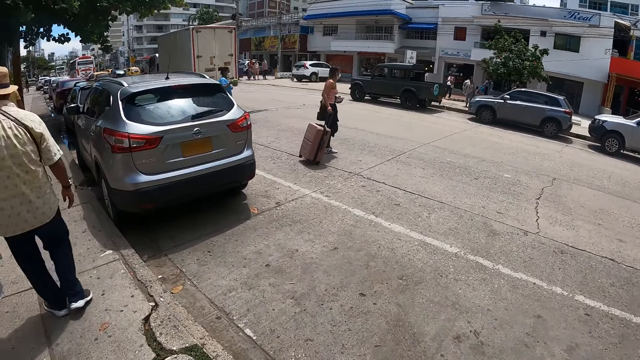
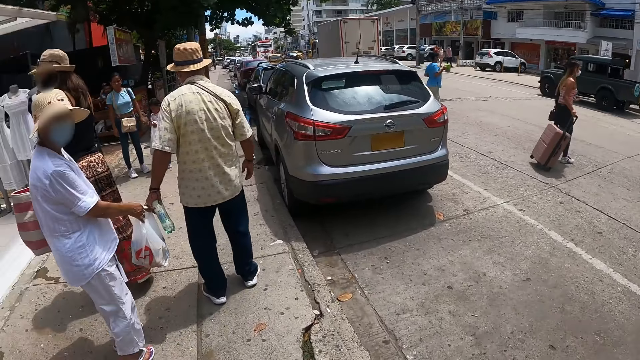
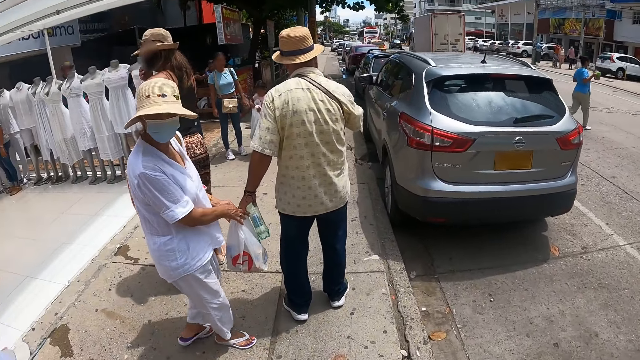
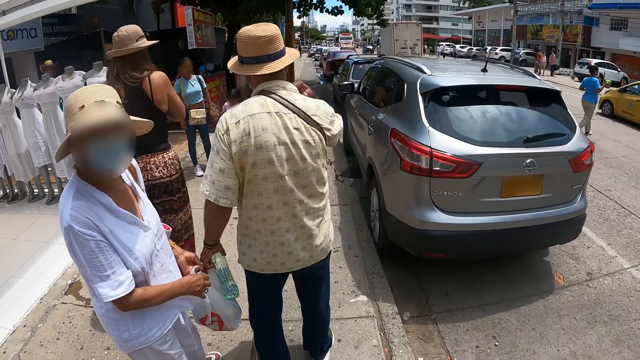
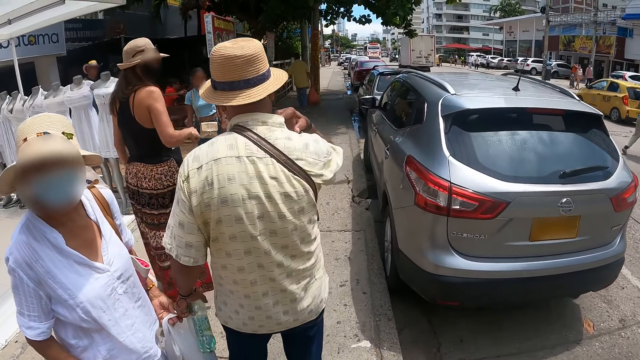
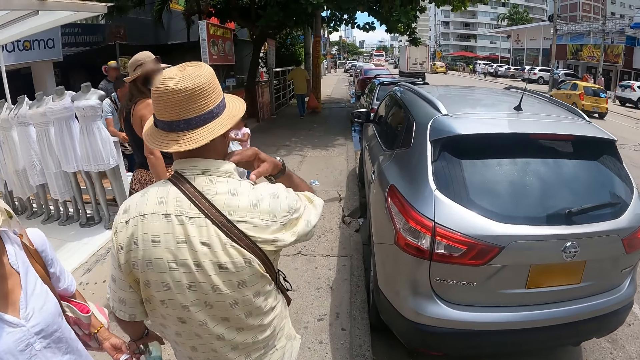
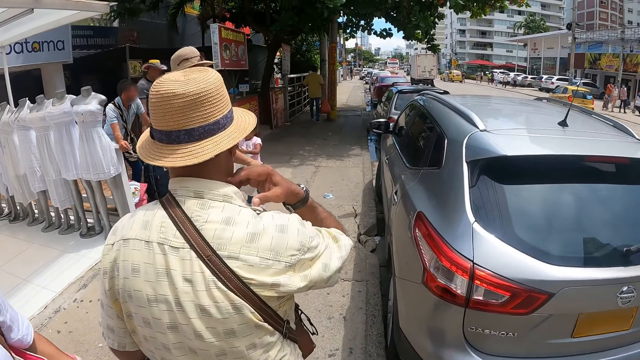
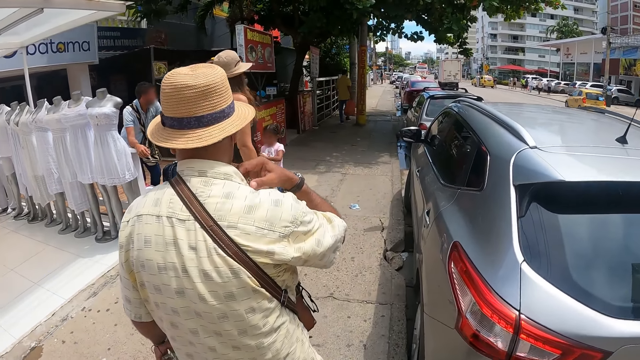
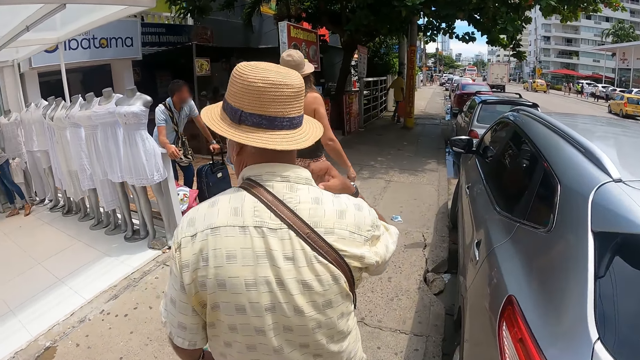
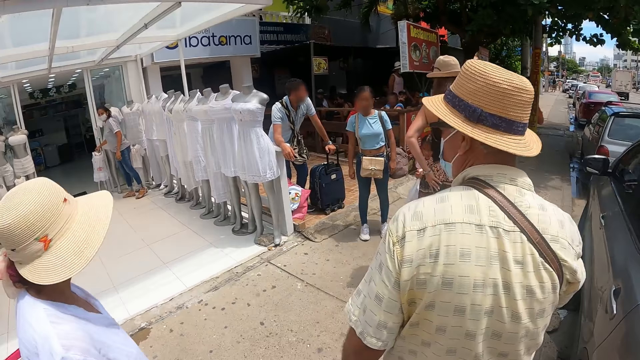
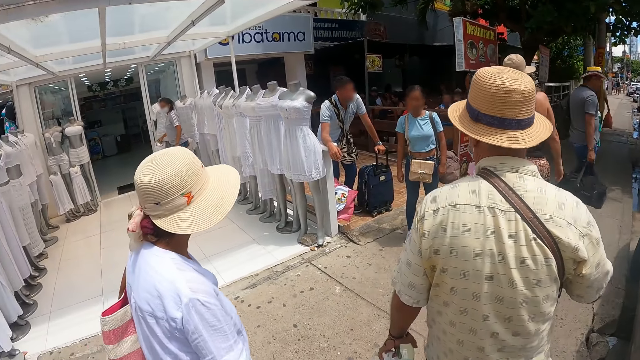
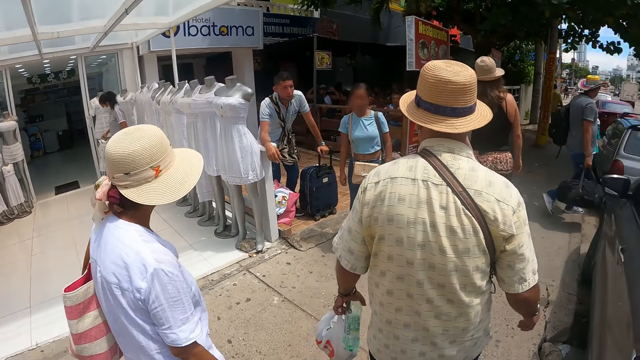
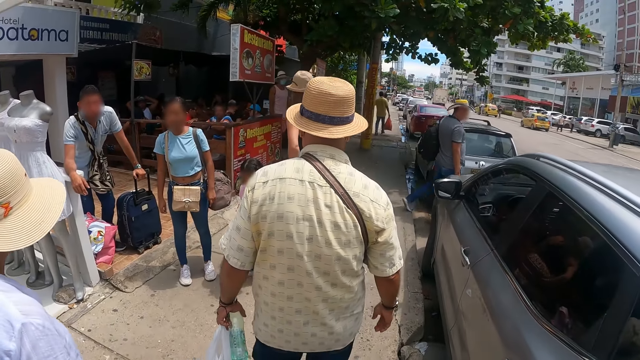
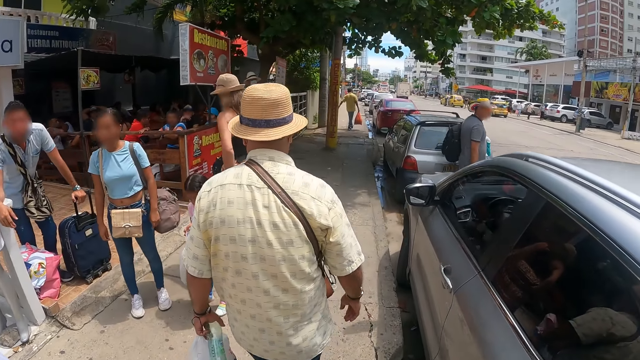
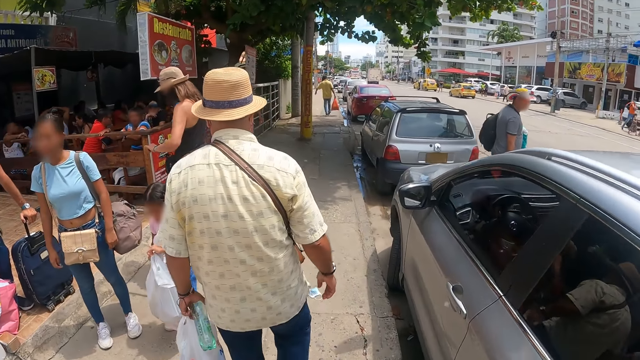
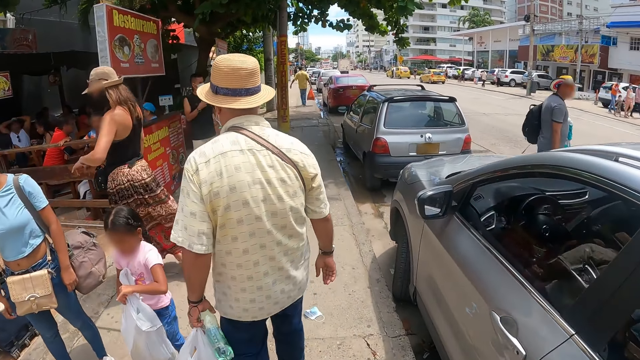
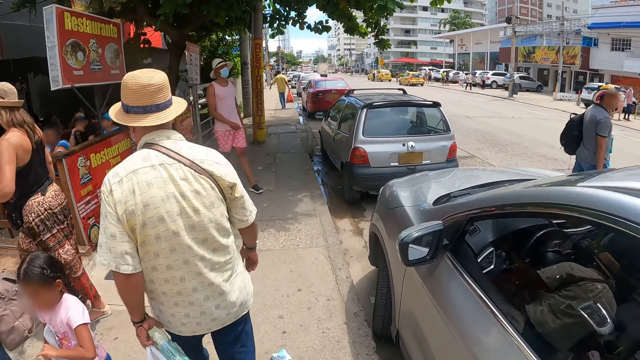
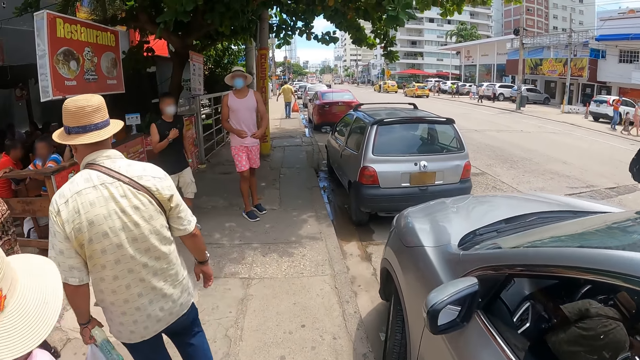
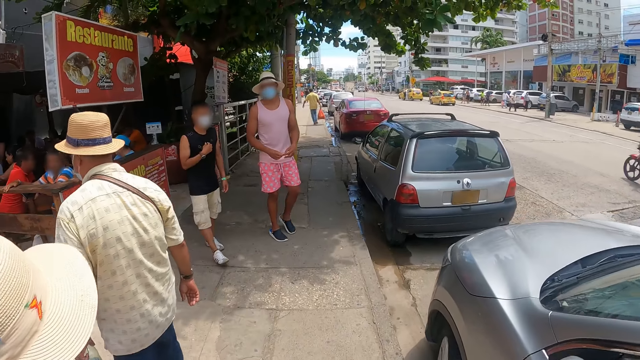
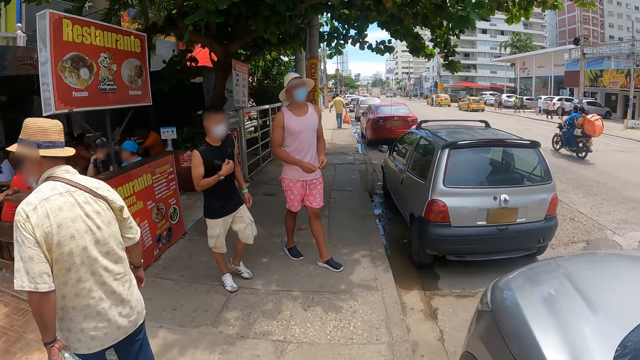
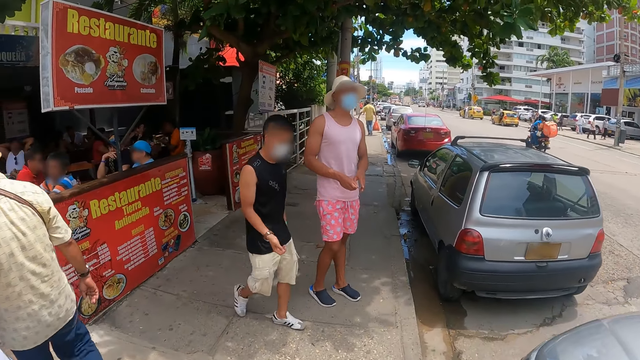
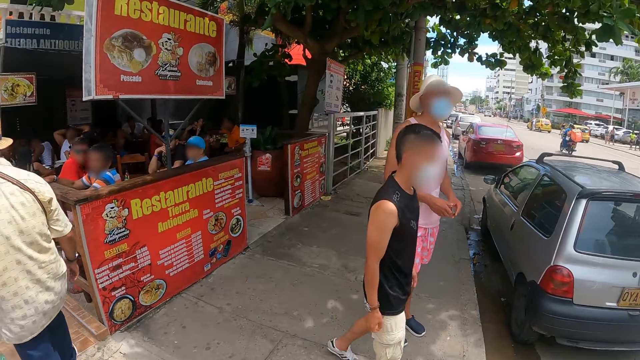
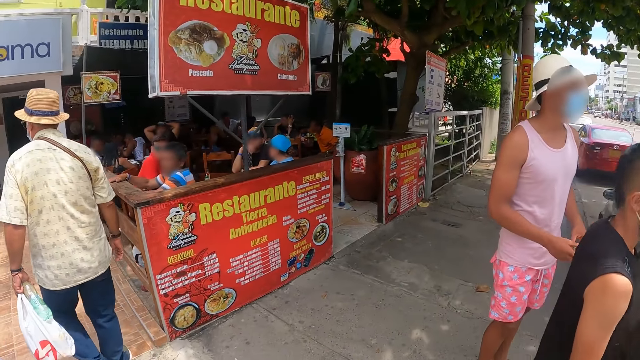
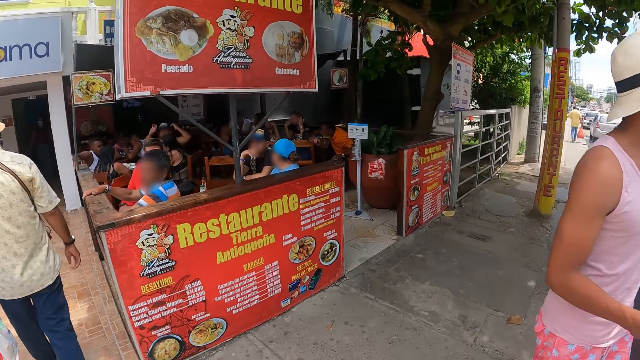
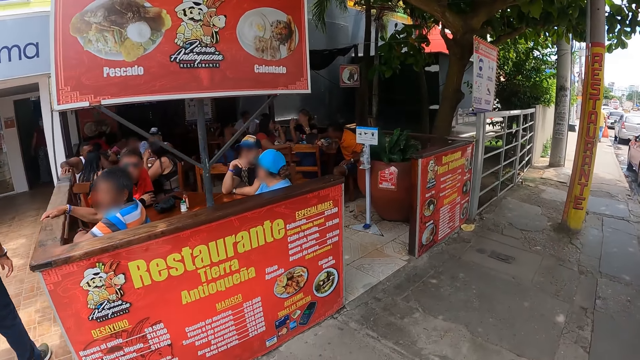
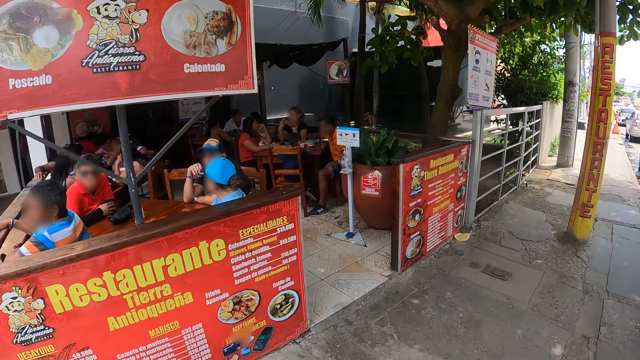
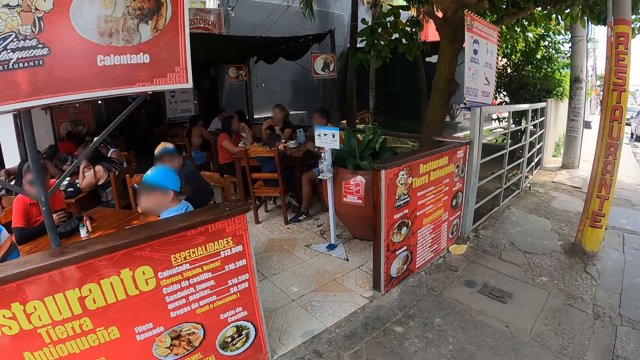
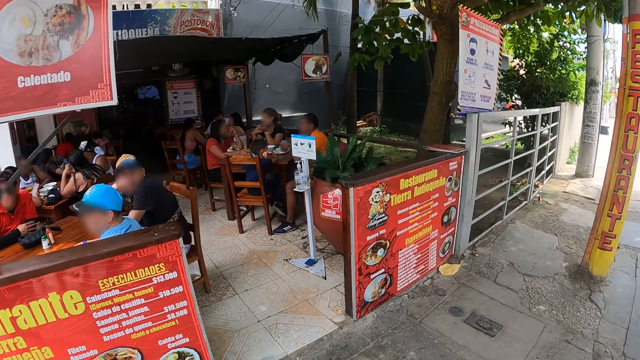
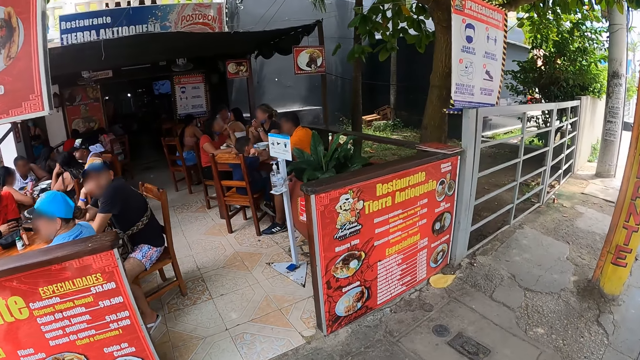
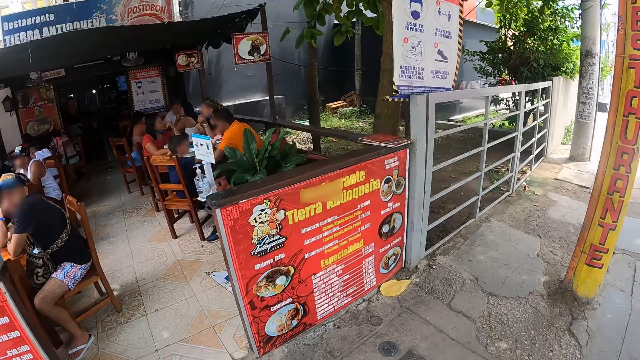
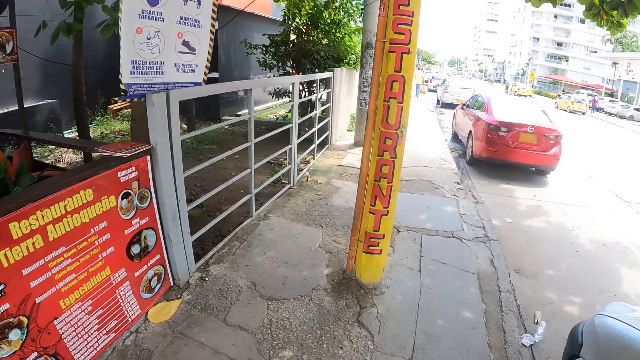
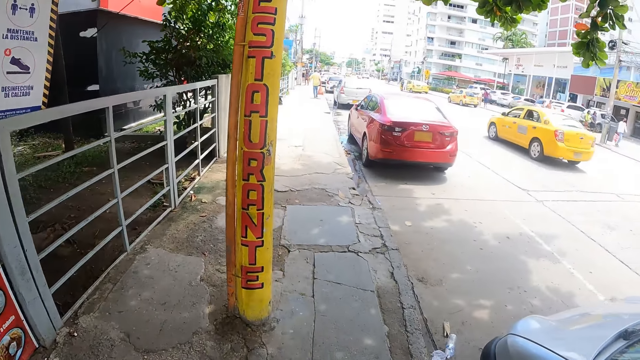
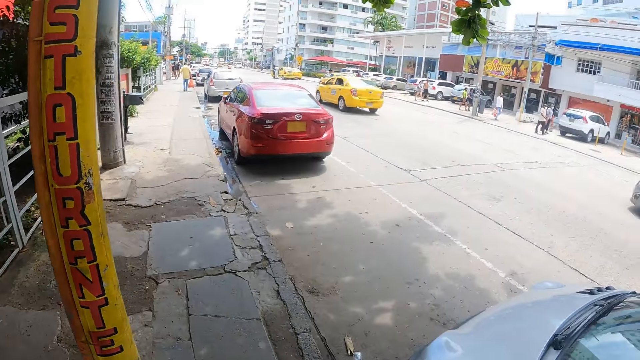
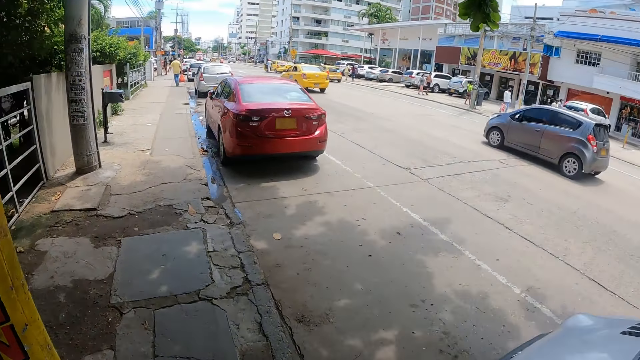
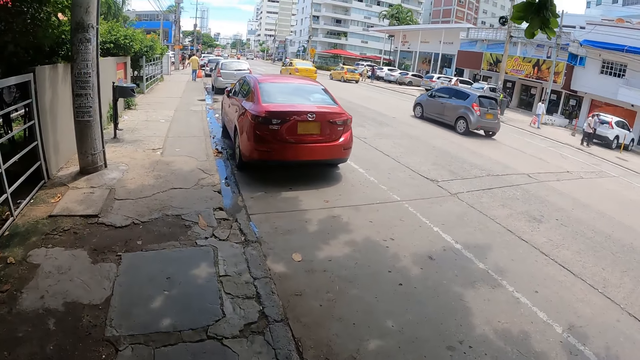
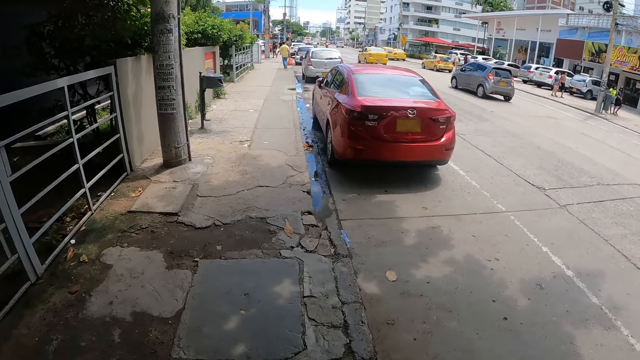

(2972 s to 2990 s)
The camera wearer looks forward. They look around. They look forward. They look aside.

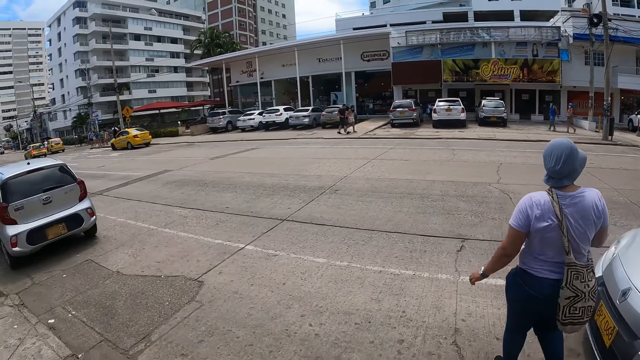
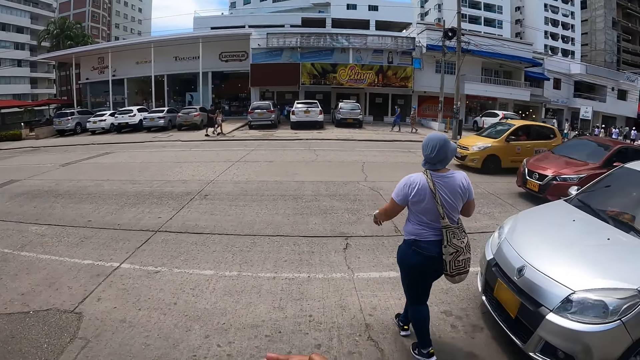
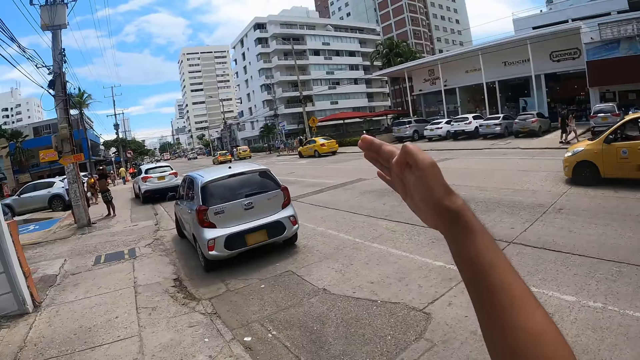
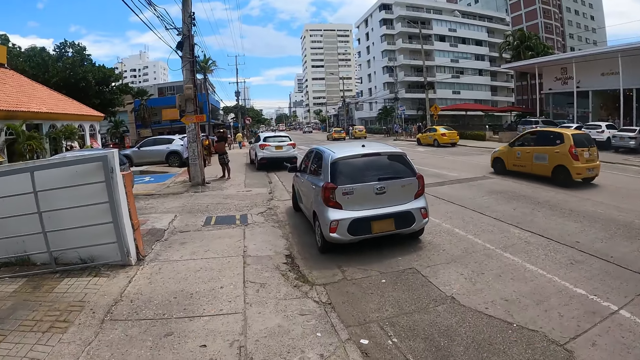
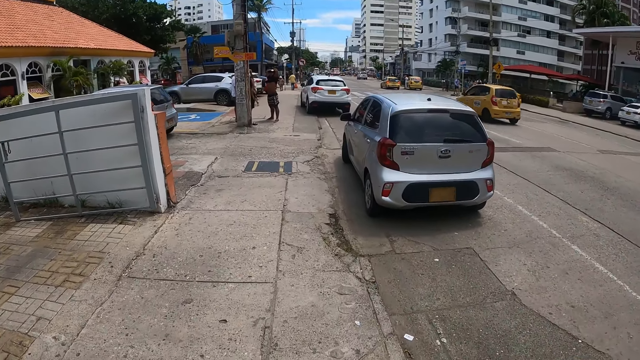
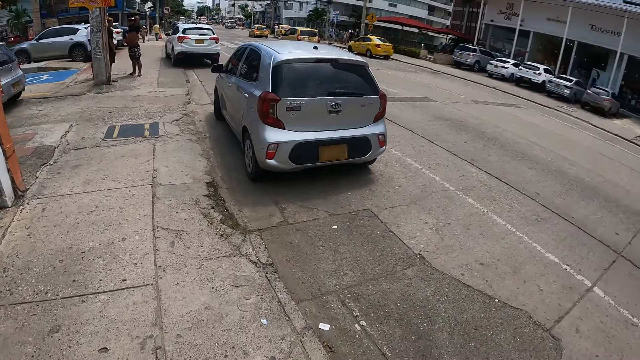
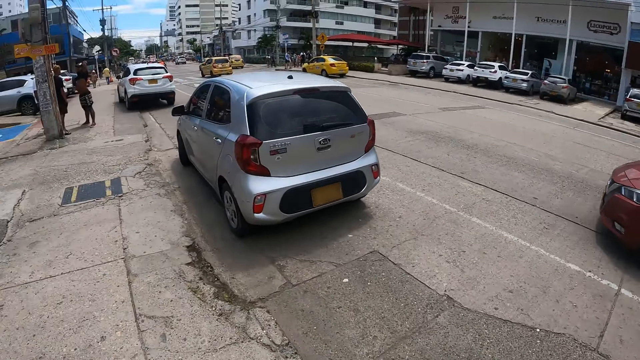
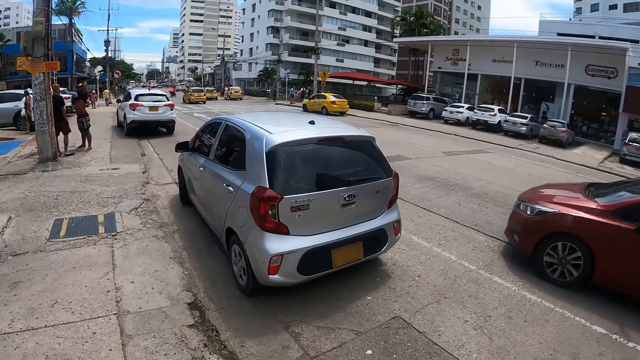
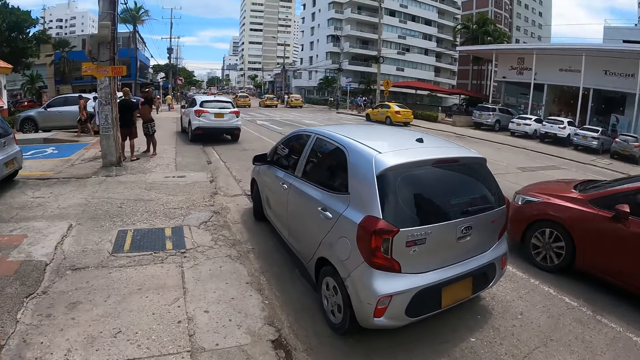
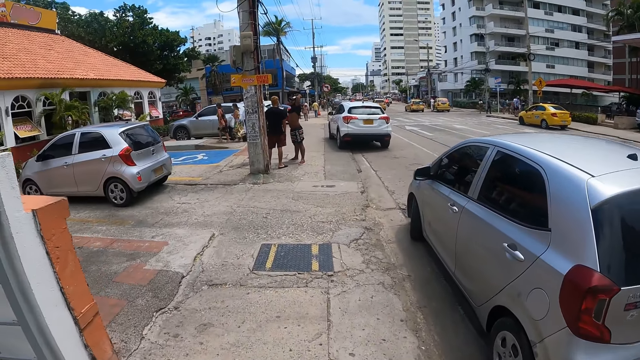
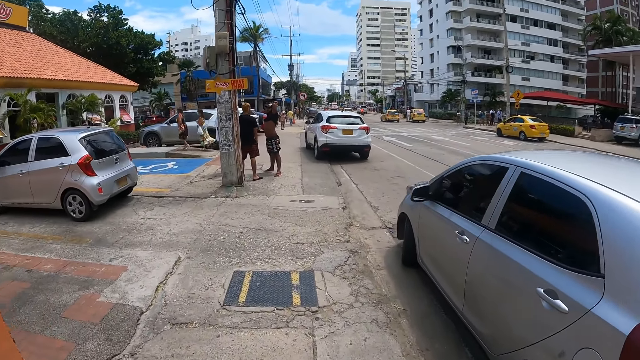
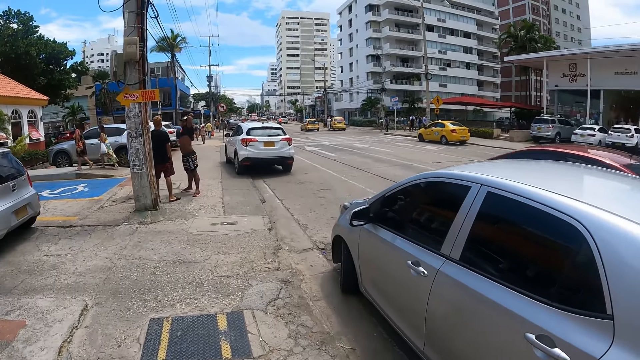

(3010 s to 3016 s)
The camera wearer moves their hands. They interact with a lady. They walk.
